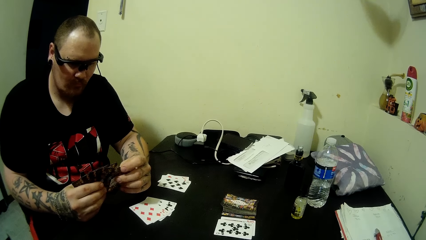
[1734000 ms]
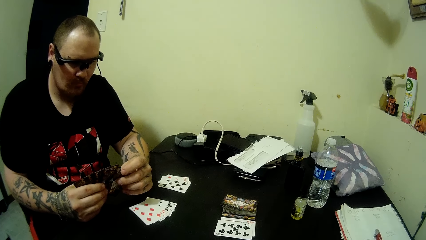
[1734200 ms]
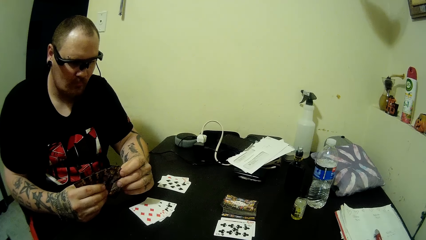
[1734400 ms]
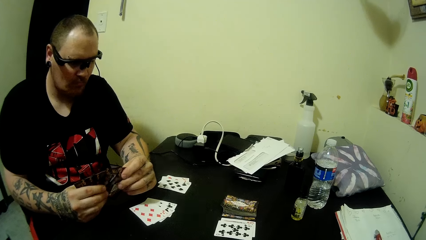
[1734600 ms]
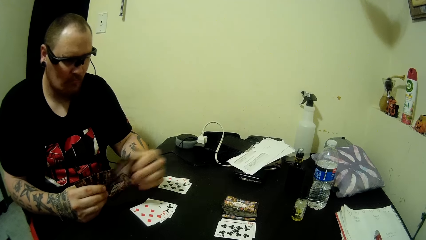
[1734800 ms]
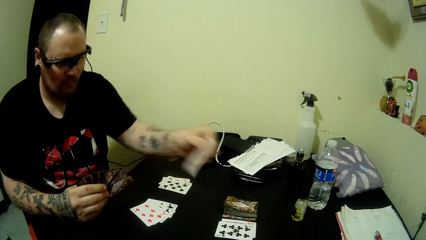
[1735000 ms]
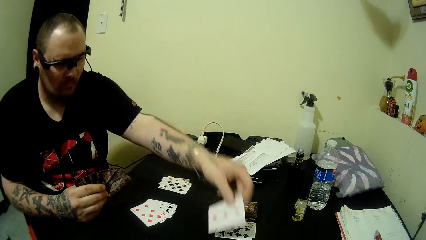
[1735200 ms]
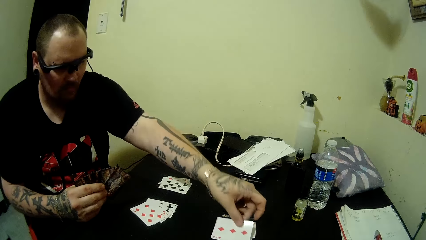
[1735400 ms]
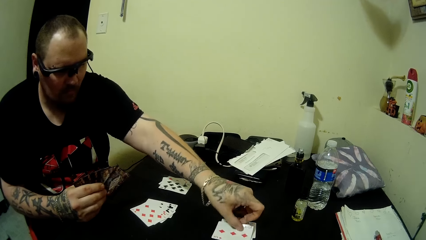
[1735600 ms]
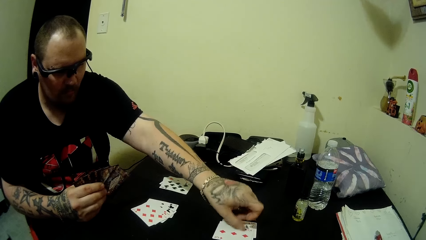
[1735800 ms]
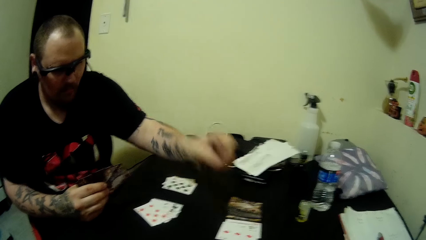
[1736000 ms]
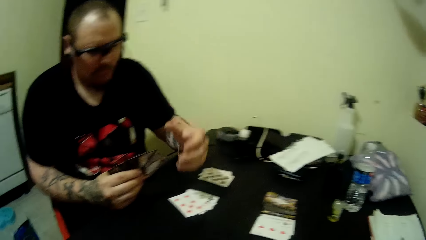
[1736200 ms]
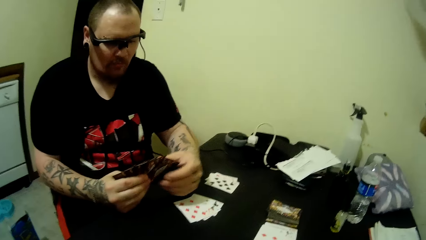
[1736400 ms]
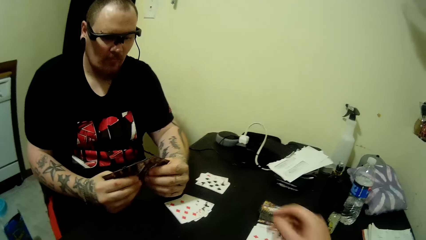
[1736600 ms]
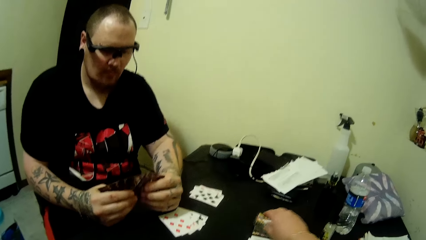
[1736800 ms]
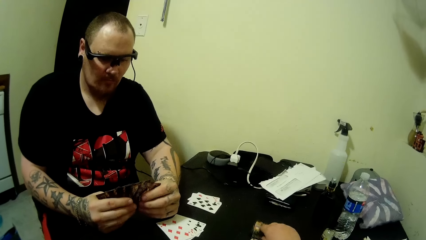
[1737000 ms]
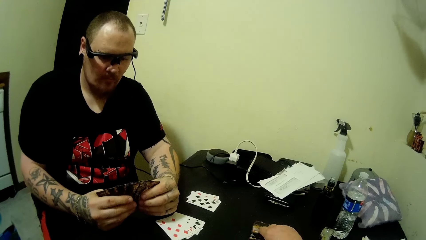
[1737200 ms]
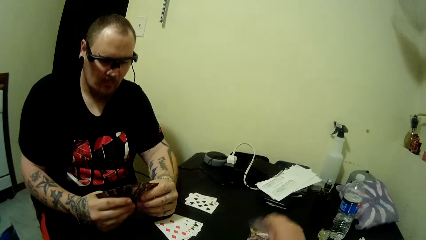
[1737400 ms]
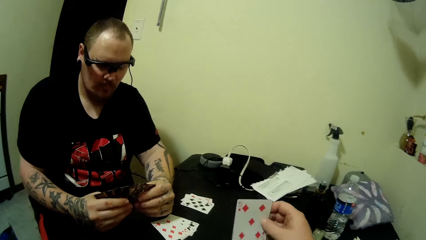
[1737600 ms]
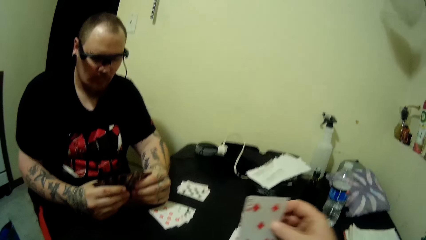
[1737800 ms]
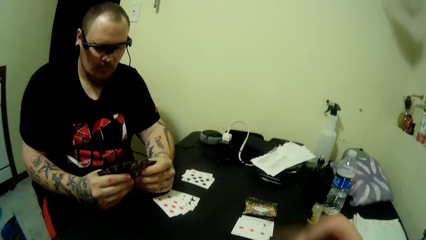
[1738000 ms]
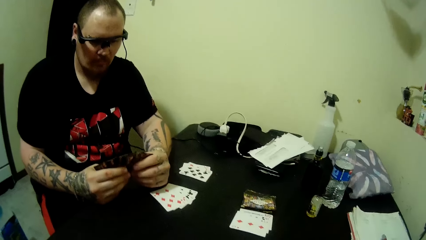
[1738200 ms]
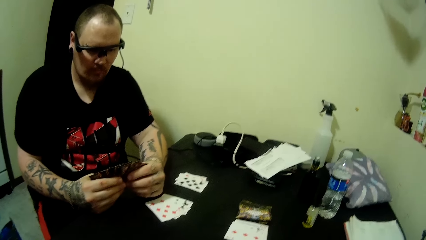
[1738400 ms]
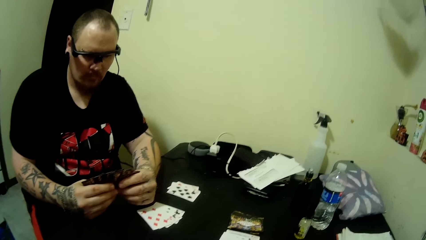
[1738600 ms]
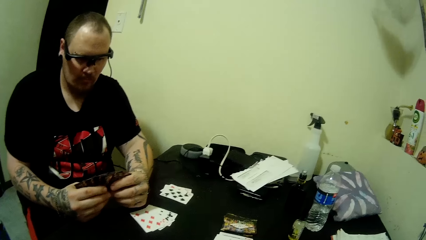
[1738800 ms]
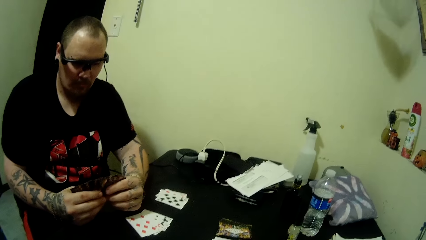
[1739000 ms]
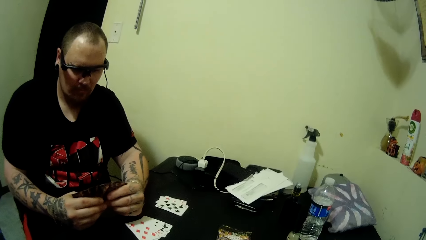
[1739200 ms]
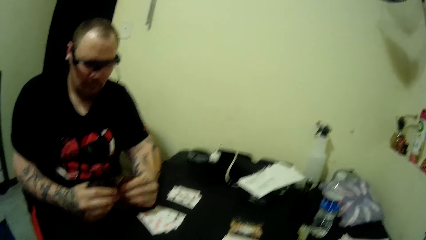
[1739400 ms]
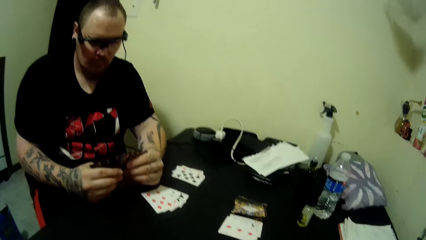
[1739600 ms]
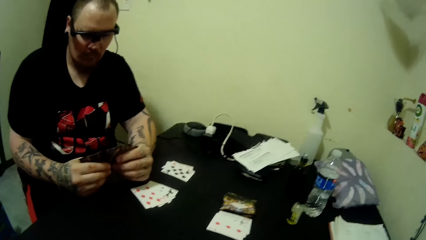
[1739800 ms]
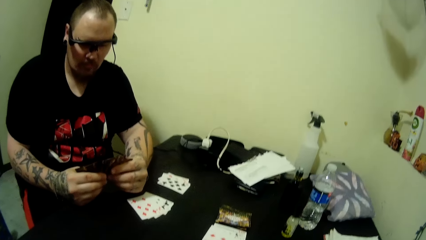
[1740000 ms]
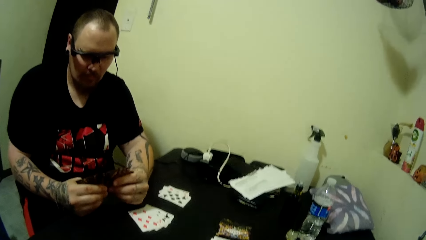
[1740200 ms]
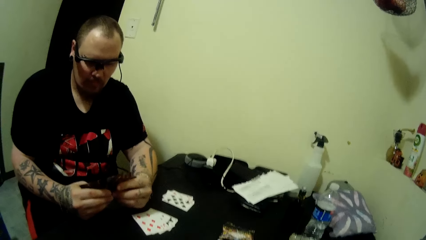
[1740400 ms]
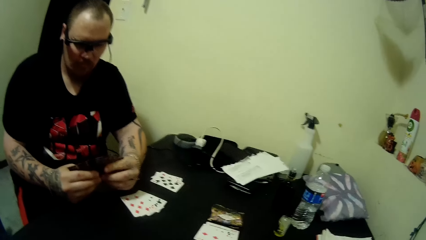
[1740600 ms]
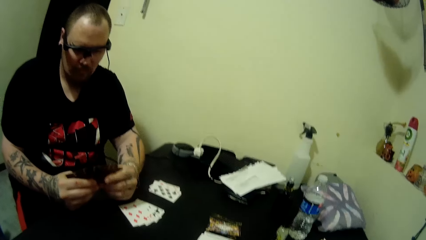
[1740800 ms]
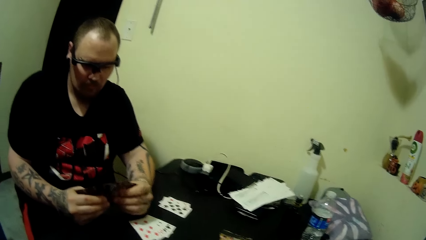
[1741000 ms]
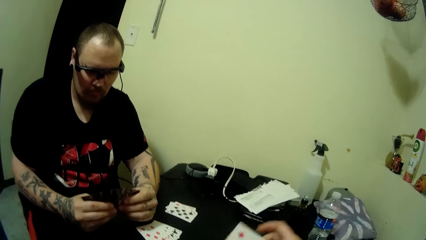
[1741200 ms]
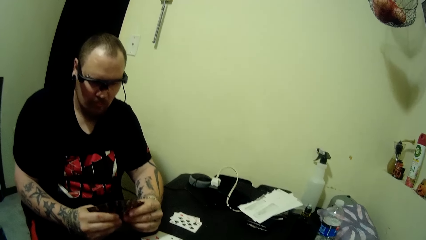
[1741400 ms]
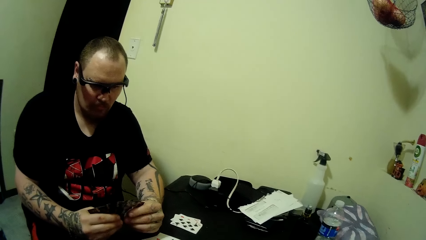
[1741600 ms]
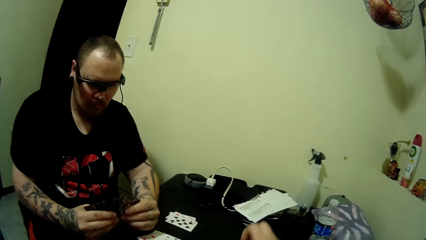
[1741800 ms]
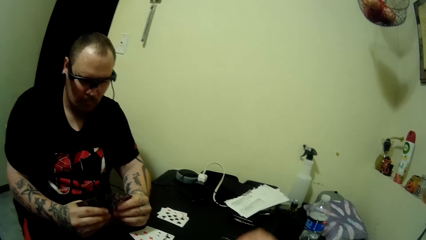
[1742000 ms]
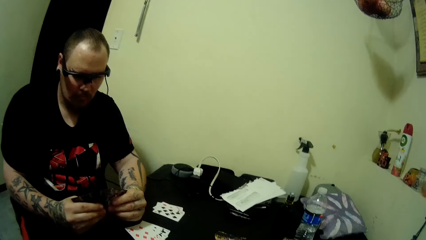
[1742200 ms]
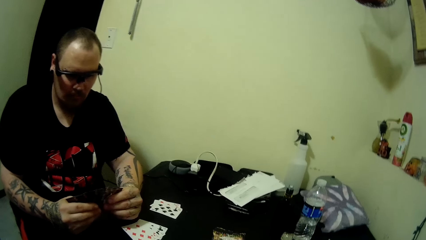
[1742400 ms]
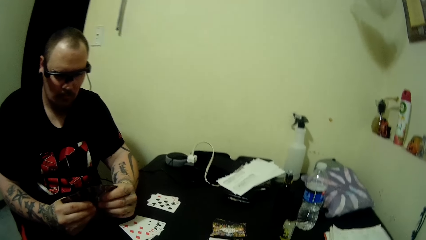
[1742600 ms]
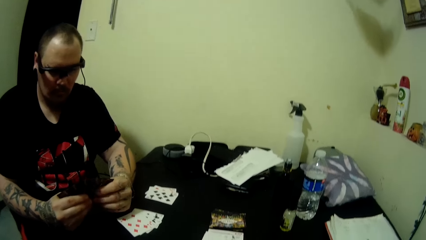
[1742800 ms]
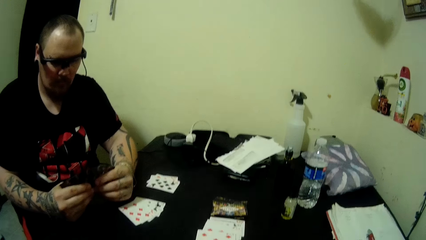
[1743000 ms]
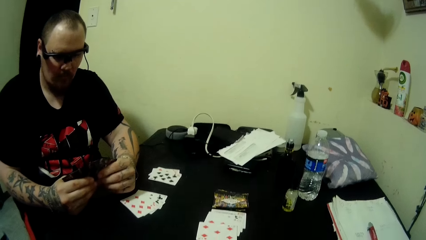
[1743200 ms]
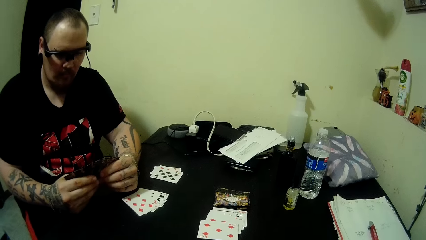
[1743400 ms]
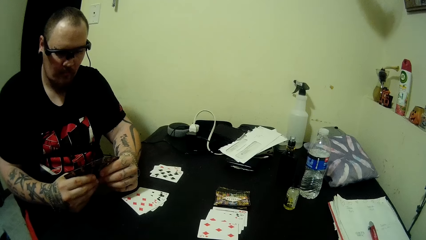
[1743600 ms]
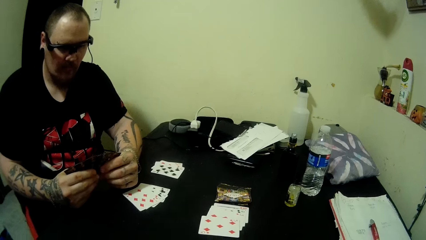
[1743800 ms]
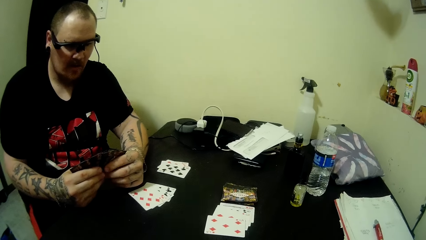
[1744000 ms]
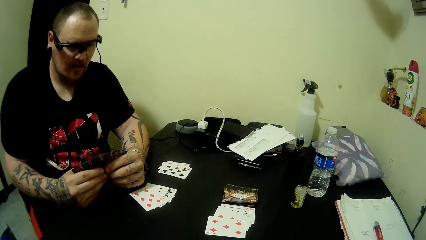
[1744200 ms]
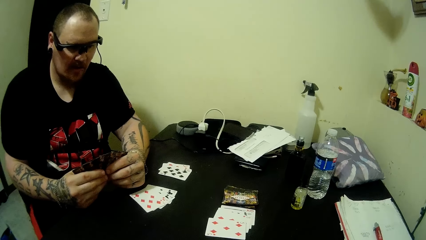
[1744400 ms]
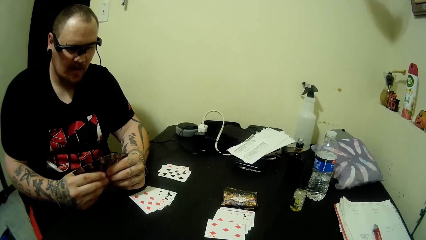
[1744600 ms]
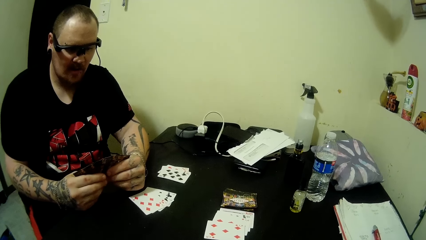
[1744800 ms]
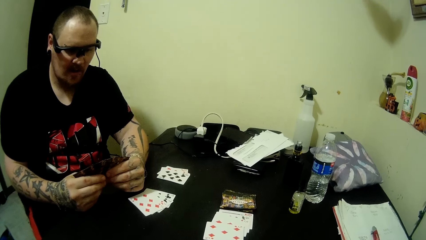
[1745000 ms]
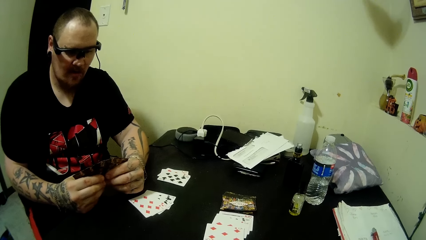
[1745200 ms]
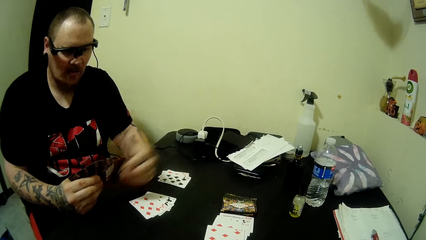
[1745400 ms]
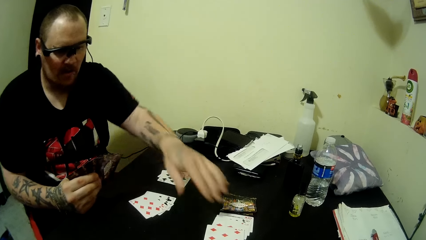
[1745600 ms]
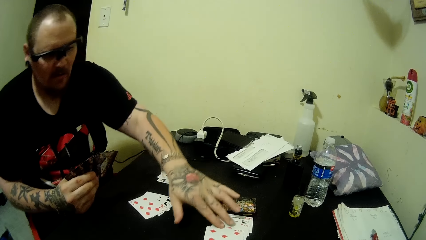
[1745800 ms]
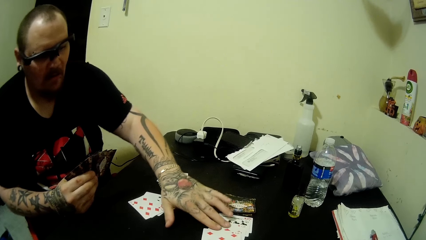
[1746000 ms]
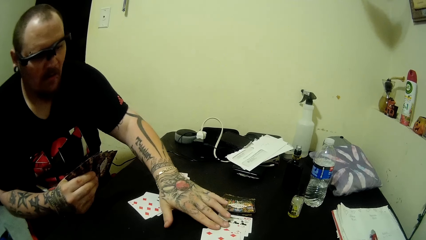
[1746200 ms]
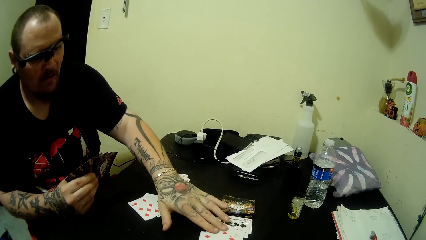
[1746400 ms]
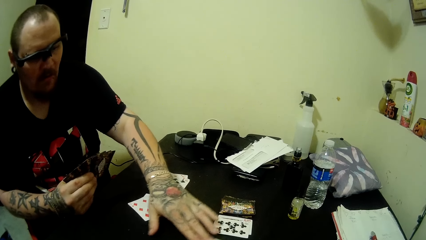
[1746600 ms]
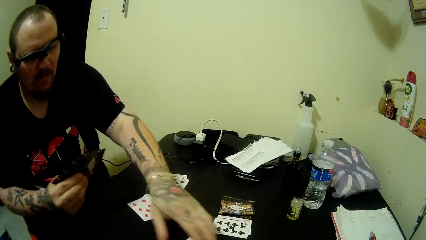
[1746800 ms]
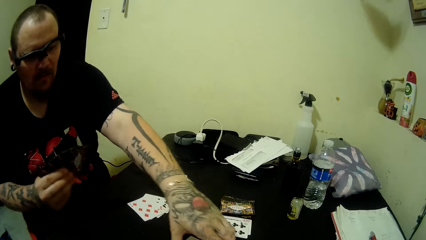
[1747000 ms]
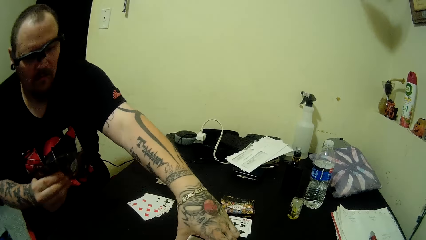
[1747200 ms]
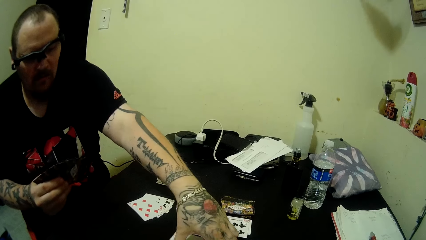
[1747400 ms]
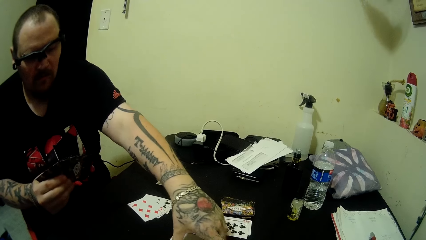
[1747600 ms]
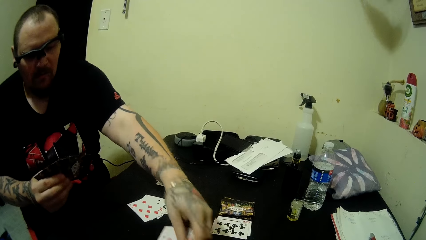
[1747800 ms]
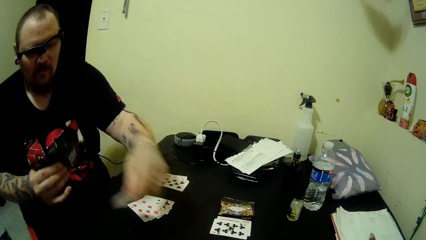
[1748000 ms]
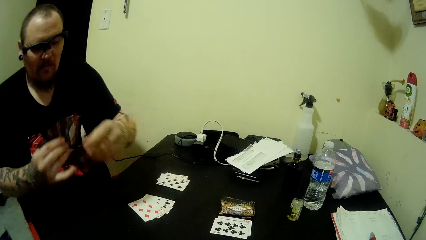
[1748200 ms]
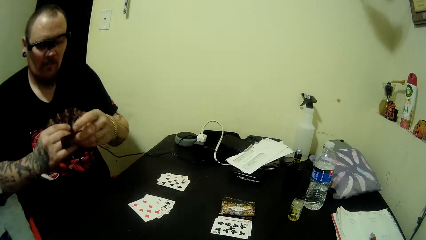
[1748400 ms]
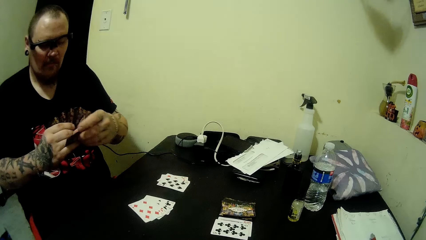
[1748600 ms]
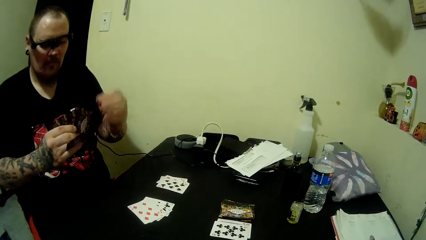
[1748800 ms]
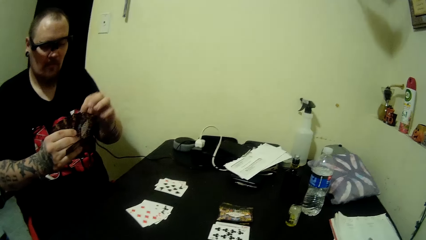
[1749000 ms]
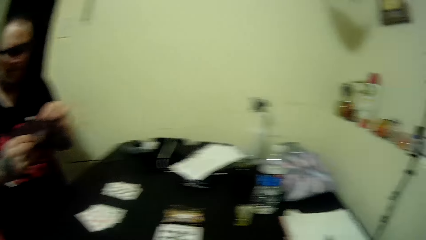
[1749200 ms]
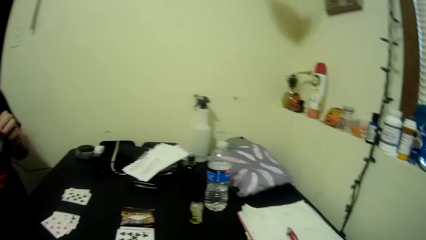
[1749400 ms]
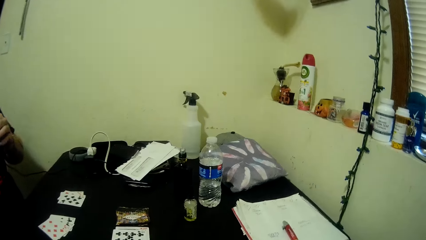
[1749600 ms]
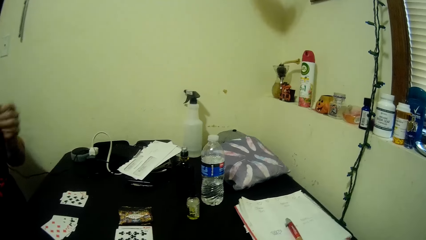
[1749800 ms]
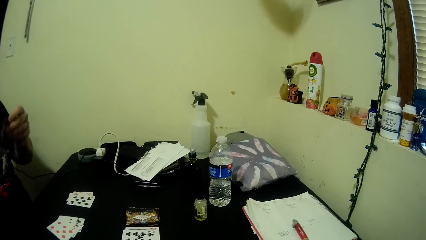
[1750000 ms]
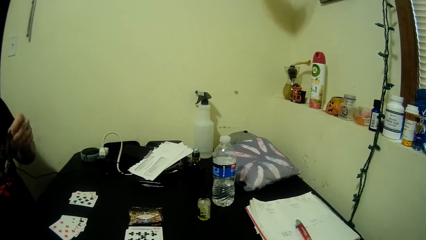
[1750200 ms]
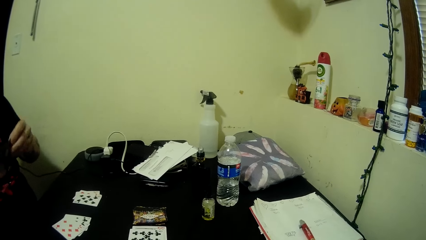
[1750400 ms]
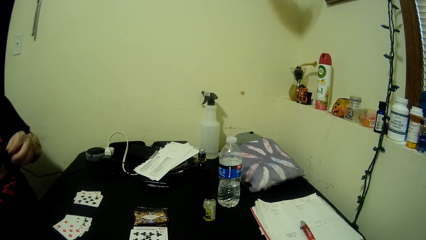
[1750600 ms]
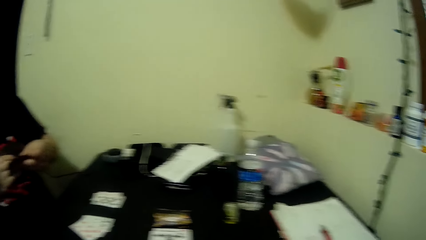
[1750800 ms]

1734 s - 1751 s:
A man picks out a card and places the card on the table. The camera wearer picks up a card from the stacked cards on the table. They place the card on the table. The man separates cards on the table, picks up the cards, packs the cards on the table and adjusts his cards.
